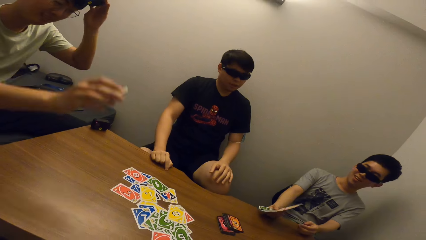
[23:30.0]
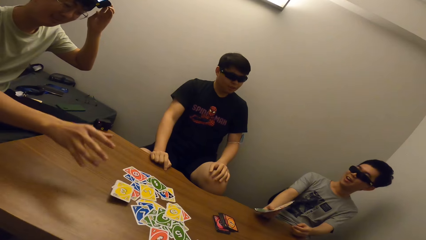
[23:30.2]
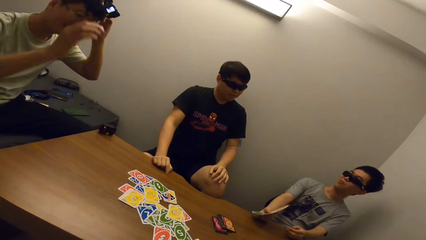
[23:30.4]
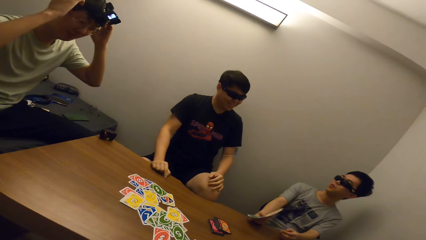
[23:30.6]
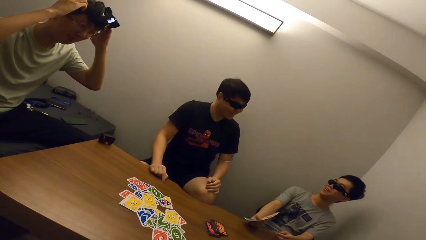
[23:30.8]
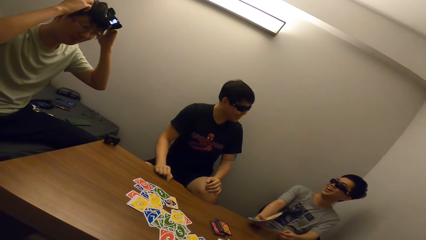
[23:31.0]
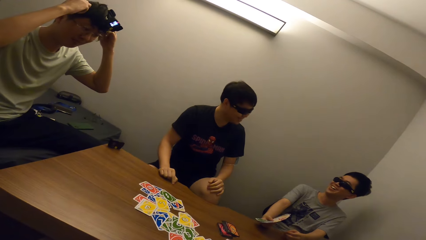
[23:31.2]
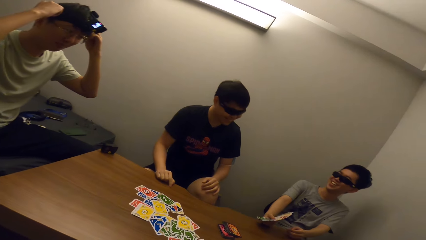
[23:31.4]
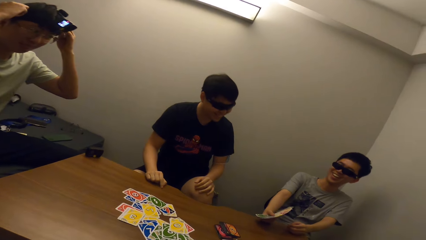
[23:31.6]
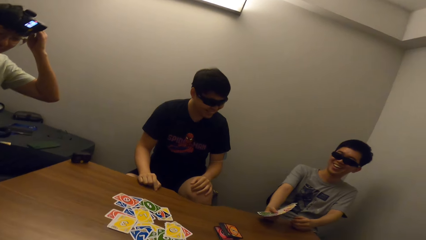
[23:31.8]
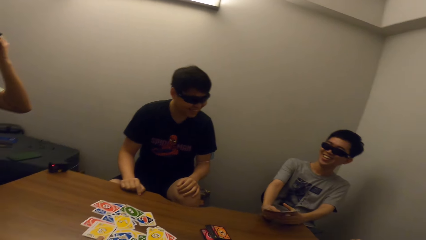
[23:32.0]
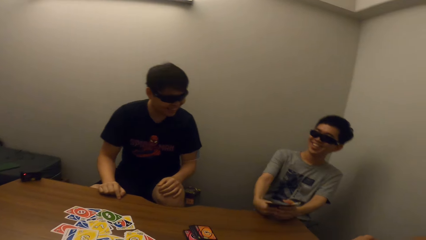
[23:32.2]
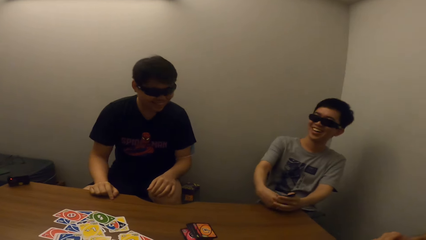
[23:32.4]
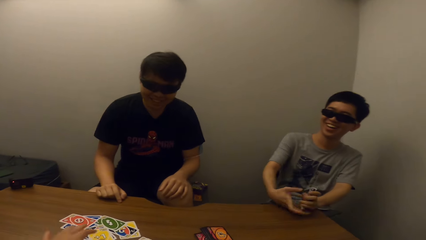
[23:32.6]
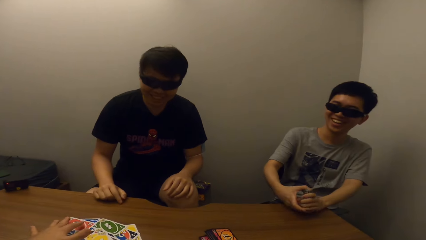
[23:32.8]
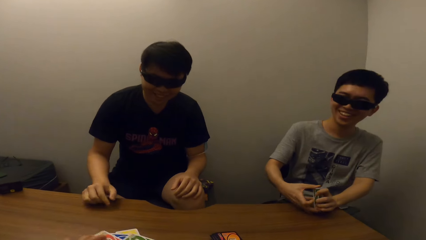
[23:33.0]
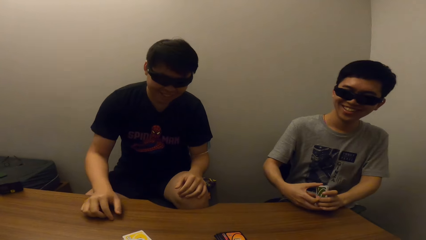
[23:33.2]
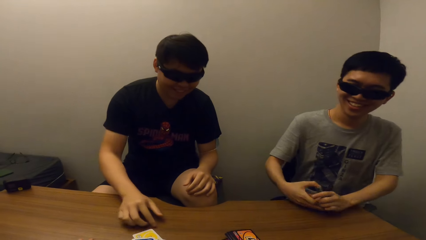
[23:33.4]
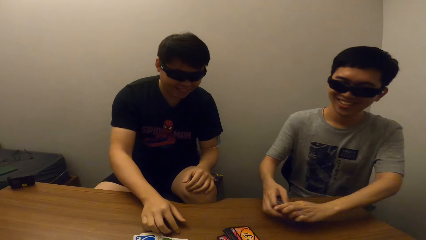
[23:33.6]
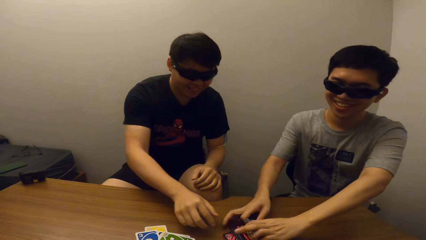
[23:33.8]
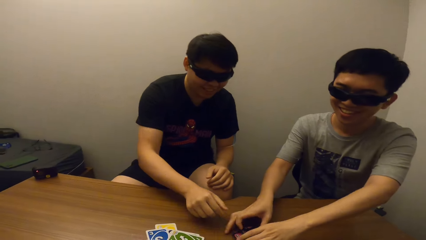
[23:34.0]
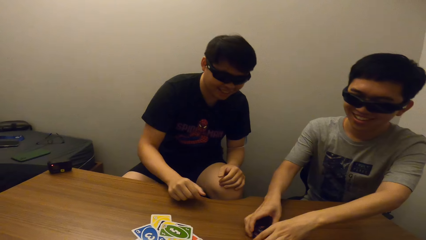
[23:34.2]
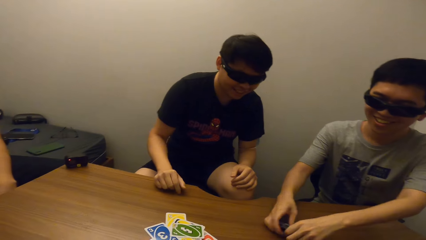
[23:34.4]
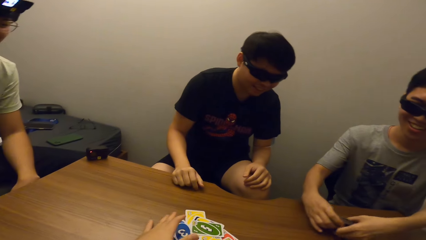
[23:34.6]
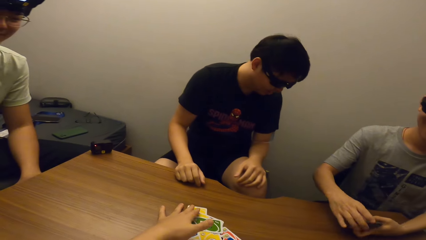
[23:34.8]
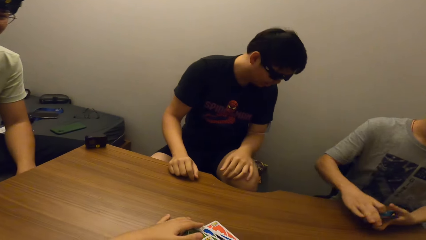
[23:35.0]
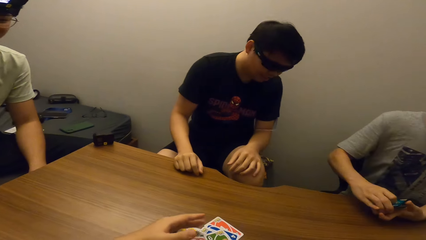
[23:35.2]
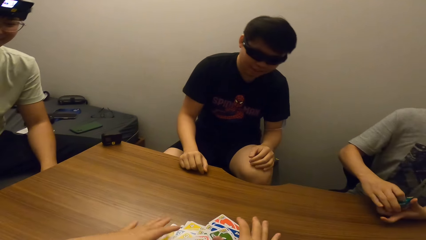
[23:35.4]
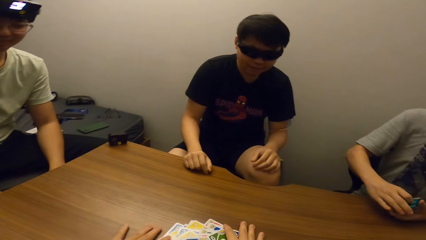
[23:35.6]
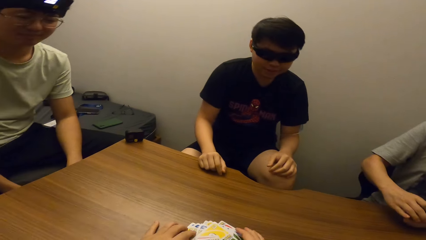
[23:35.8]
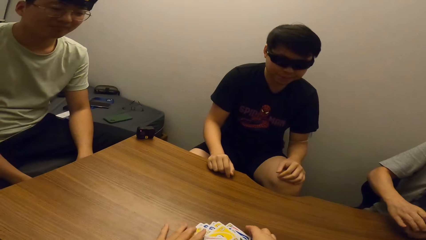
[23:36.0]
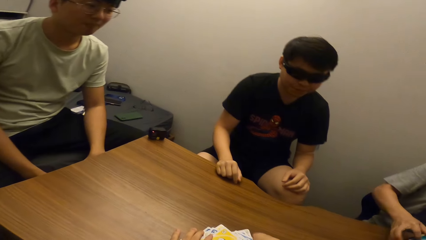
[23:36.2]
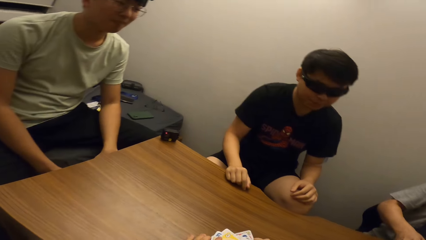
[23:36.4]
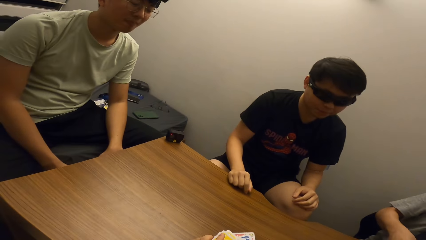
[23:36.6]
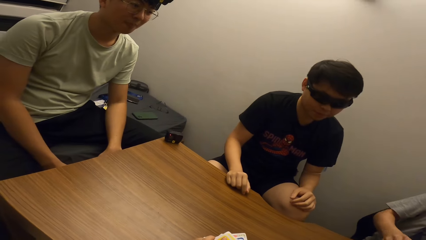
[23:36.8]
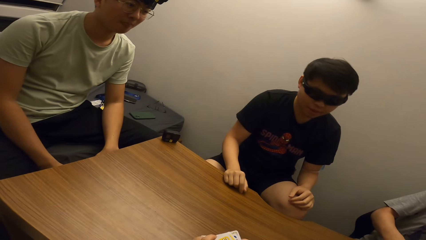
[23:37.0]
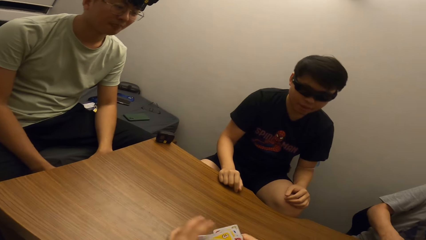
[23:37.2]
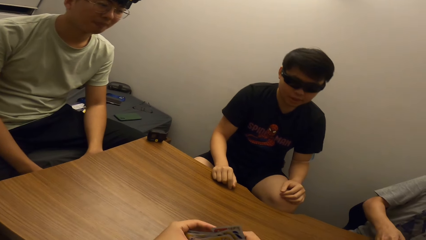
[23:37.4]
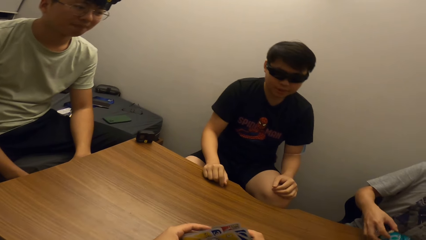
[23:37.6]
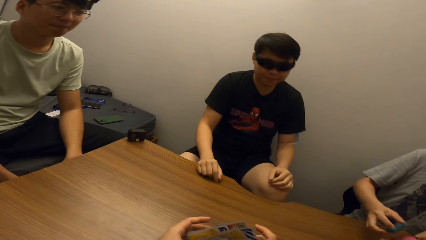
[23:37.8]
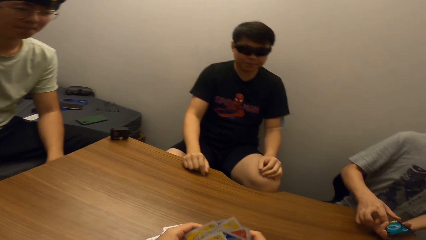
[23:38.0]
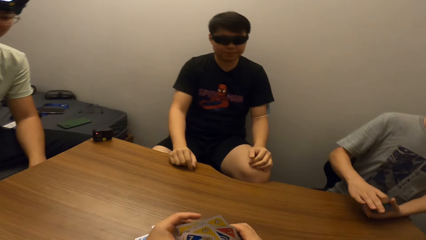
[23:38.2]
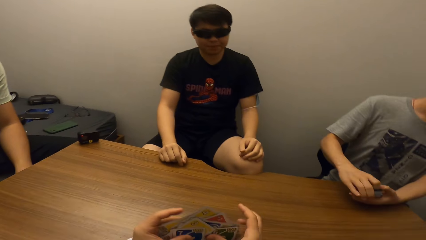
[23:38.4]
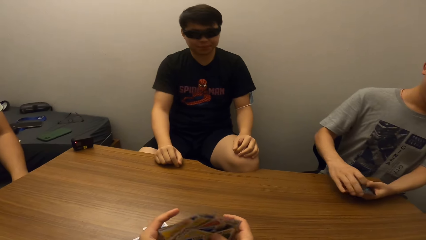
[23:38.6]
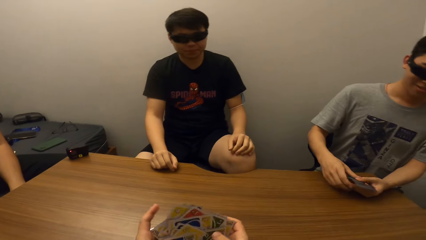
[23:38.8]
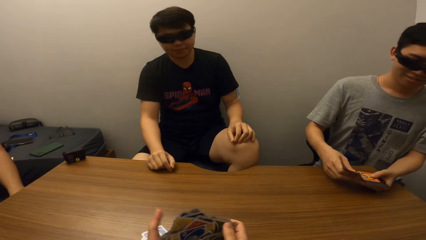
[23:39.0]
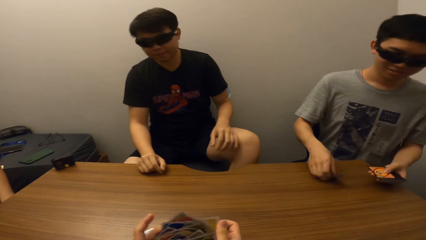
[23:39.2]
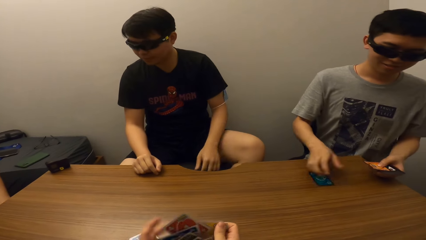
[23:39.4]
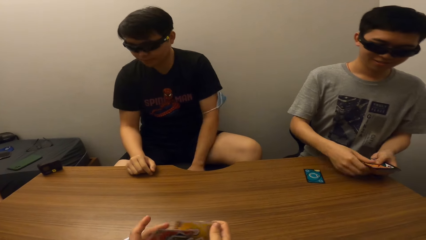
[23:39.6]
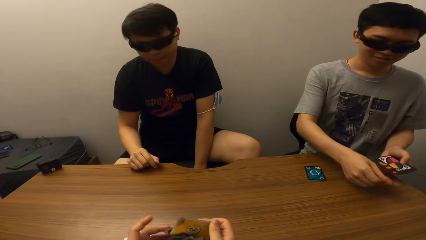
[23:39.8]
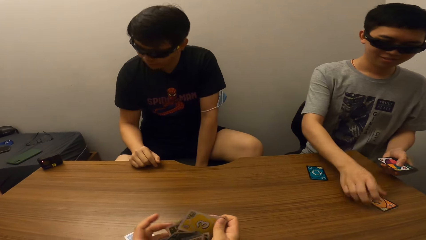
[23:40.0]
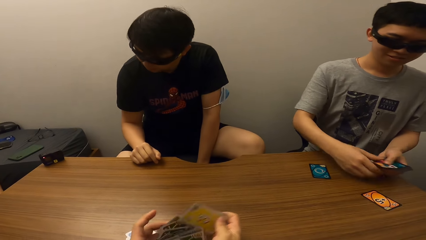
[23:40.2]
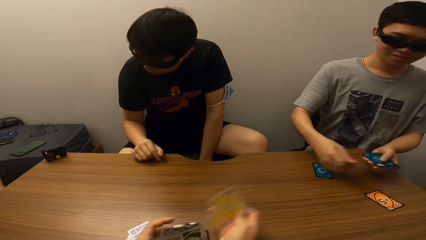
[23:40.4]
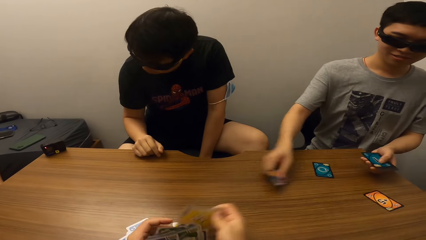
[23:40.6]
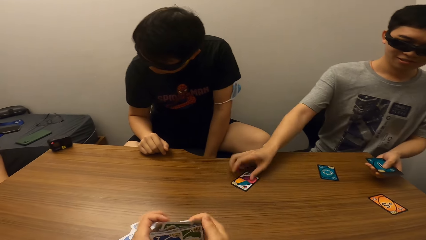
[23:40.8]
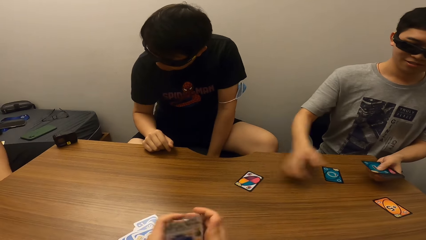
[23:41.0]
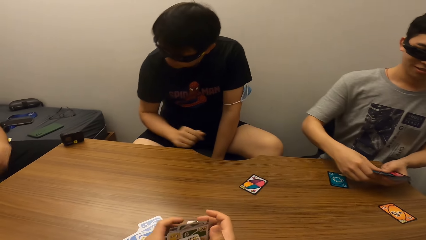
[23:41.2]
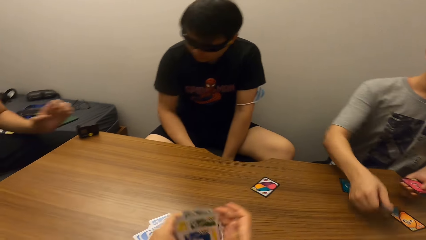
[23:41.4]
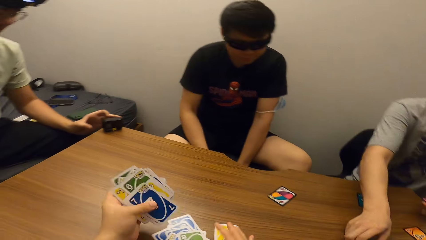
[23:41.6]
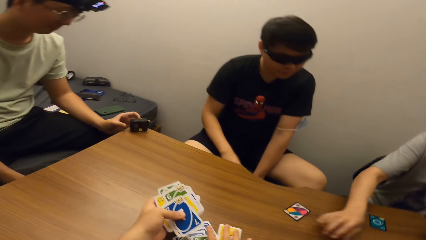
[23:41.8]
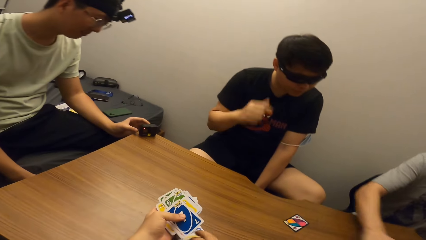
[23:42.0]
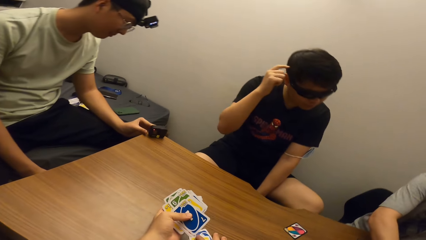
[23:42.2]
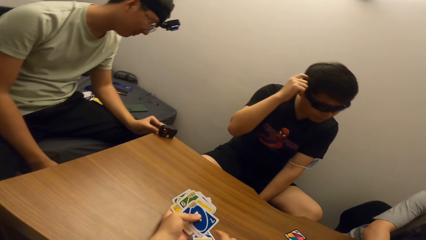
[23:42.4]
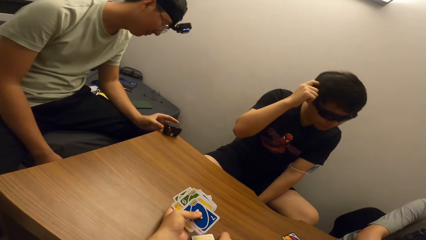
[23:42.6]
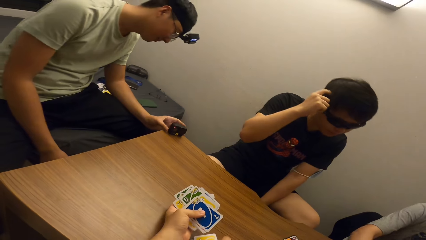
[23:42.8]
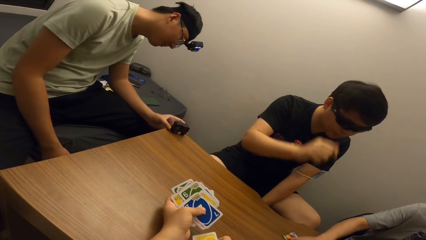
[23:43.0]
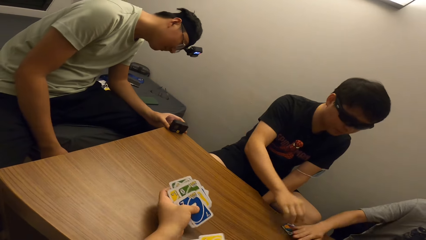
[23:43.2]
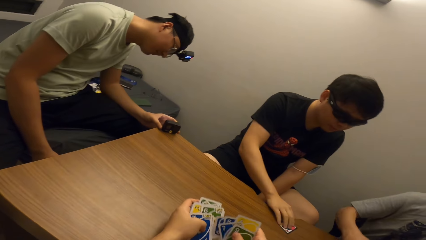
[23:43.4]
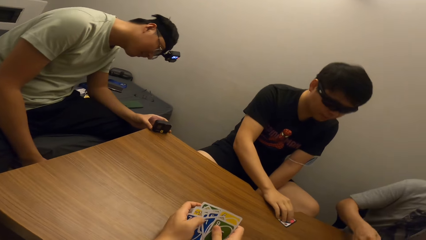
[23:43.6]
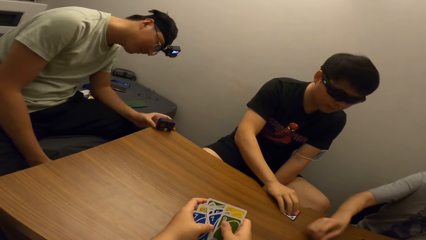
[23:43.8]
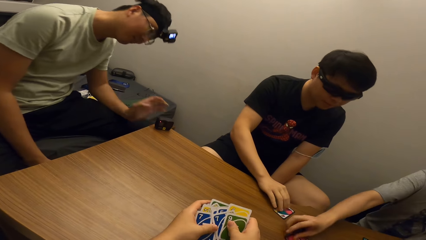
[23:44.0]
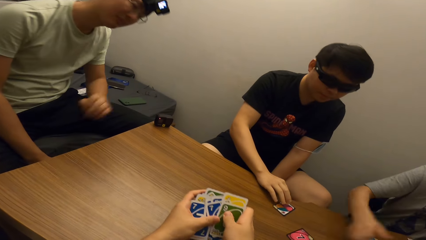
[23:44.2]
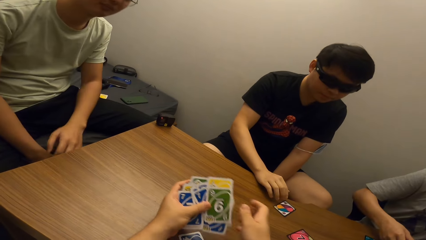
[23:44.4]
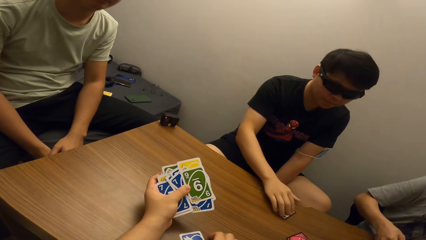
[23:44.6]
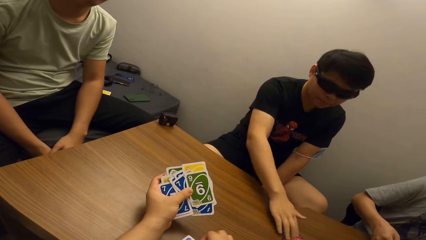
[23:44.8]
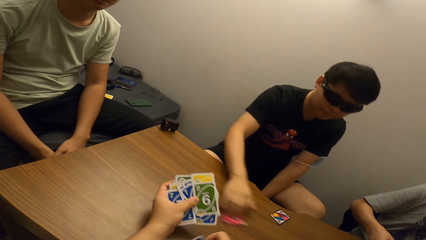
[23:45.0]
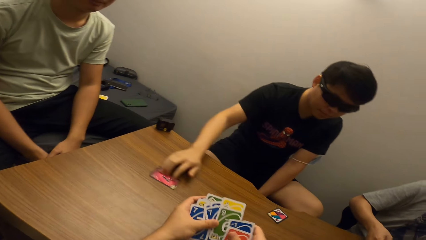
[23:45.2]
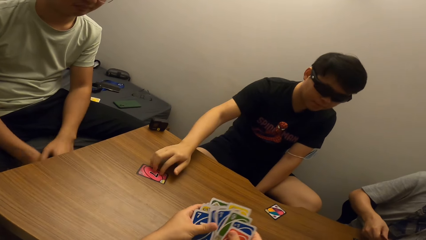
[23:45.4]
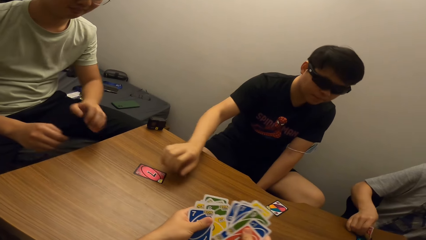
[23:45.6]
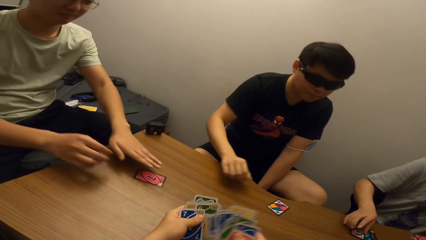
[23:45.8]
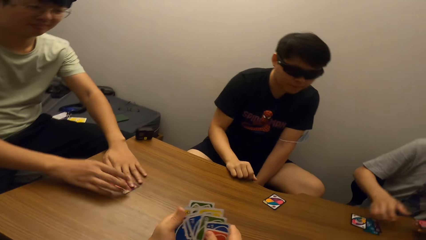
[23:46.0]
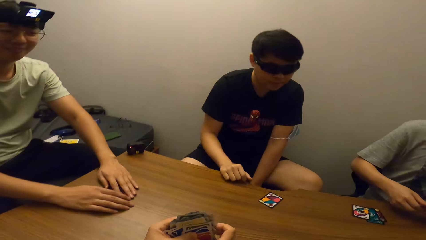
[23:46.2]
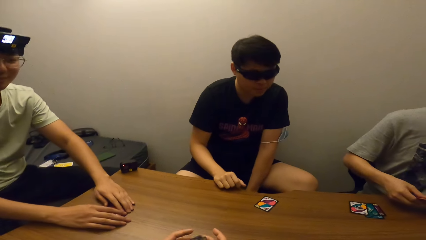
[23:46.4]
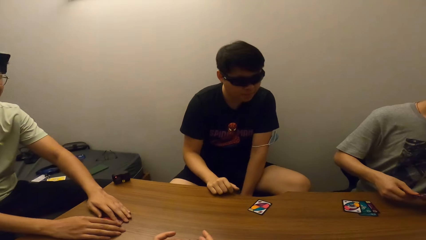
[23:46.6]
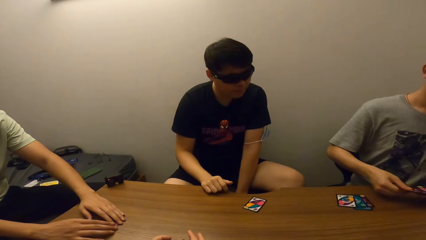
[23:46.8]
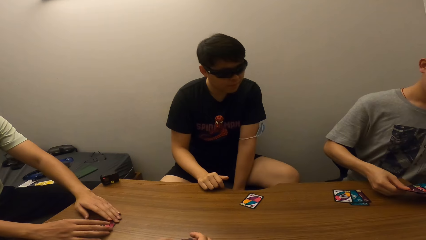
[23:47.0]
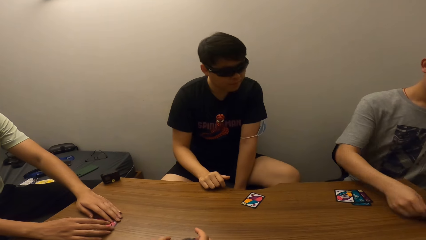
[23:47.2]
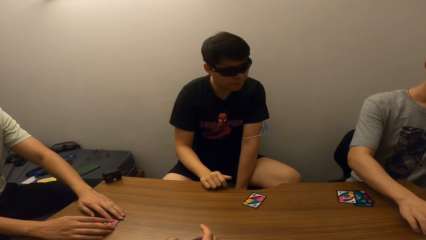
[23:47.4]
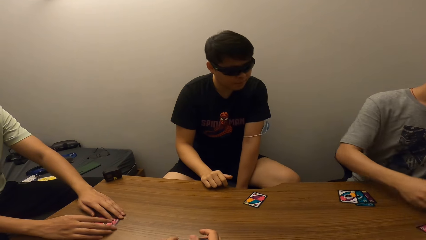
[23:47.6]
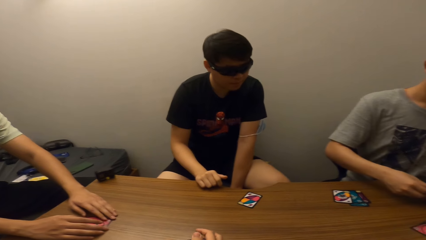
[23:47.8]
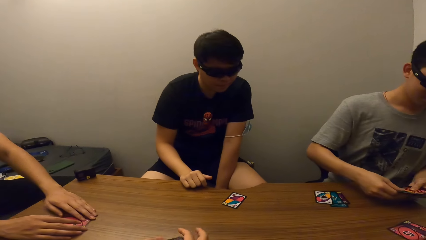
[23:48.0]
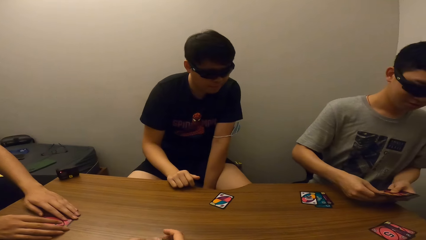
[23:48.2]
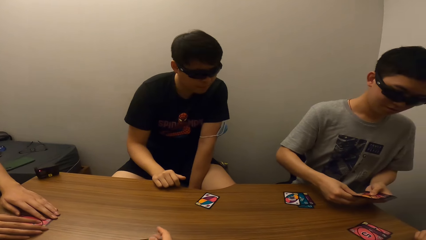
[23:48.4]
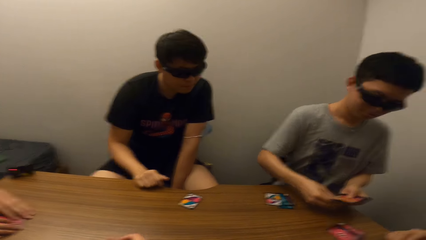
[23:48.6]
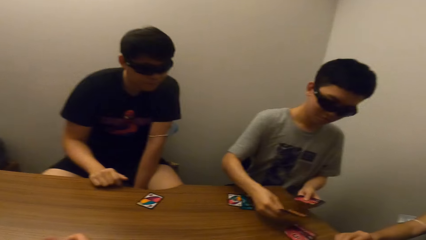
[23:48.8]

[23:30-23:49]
A person touches his knee. Another person puts down the cards. A man holds the cards and adjusts the cards. The first person picks up the cards. The man drops the cards on the table. The camera wearer picks up the cards. They carry the cards from the table. The man adjusts the cards, shares the cards, scratches his head and picks up the cards. The camera wearer arranges the cards. Another man moves the card to a third man. The first person pulls the cards. The other person picks up the card. The first man distributes the cards.
